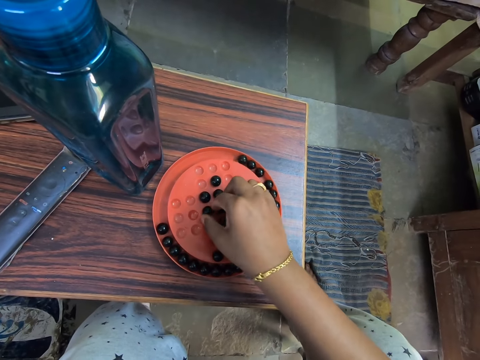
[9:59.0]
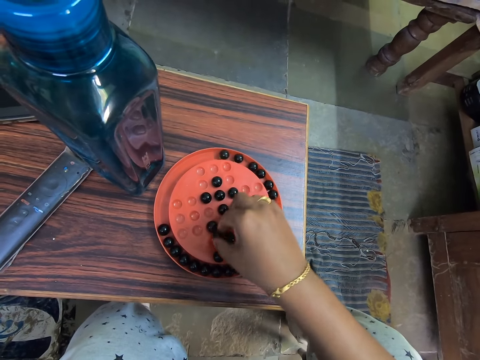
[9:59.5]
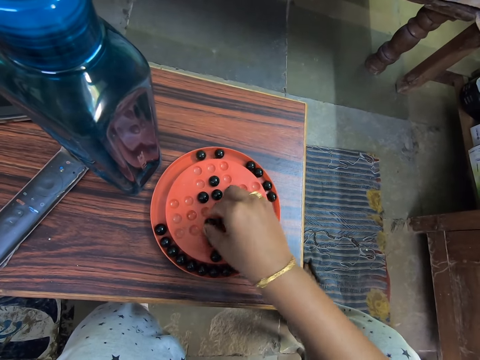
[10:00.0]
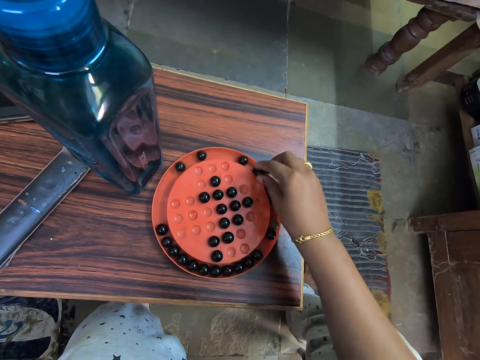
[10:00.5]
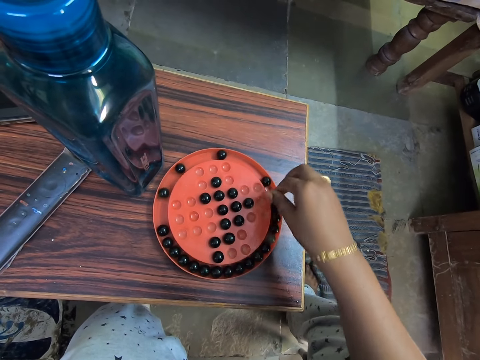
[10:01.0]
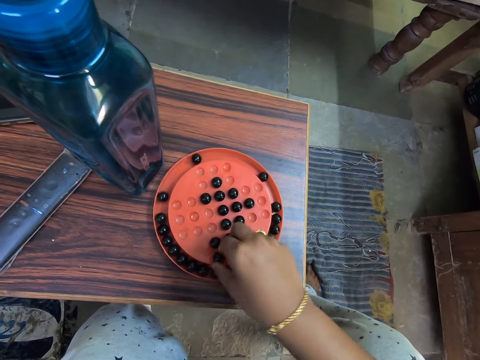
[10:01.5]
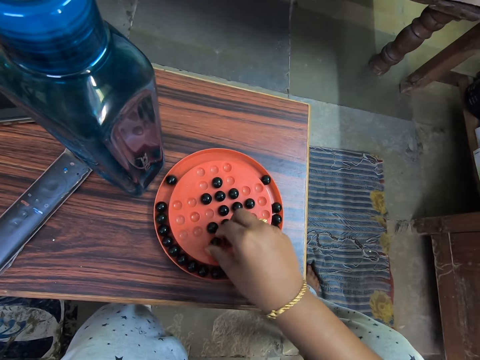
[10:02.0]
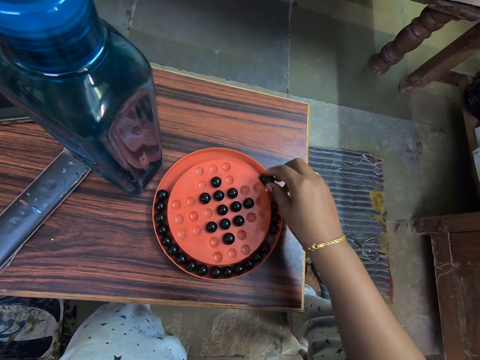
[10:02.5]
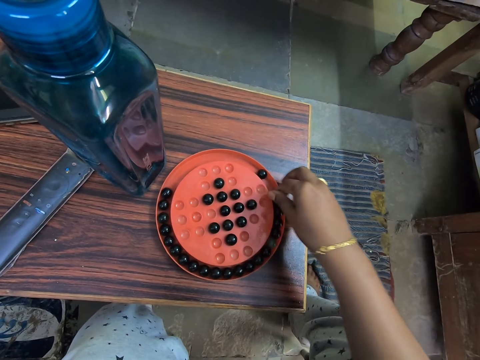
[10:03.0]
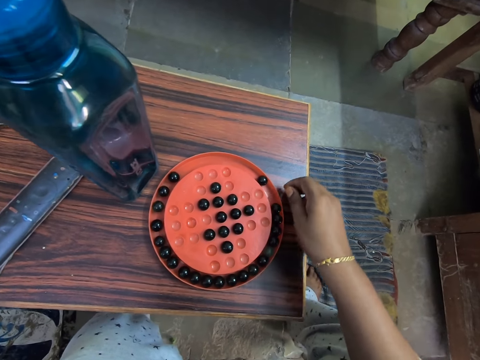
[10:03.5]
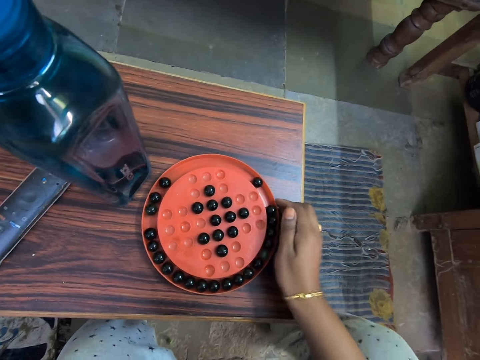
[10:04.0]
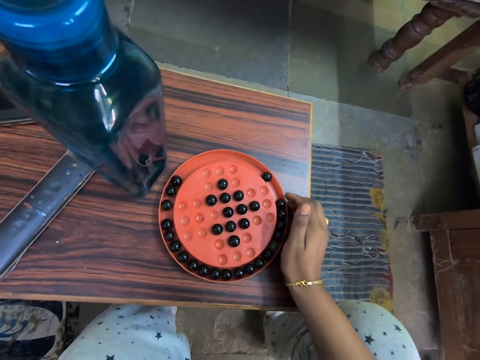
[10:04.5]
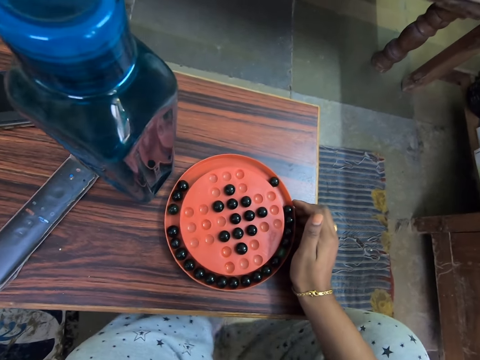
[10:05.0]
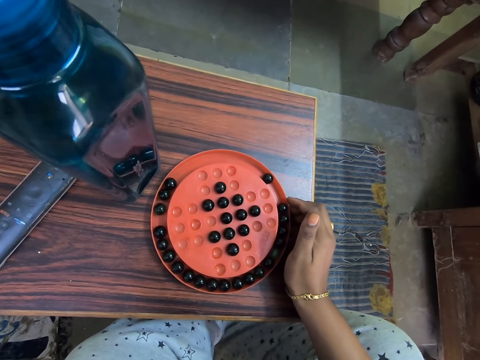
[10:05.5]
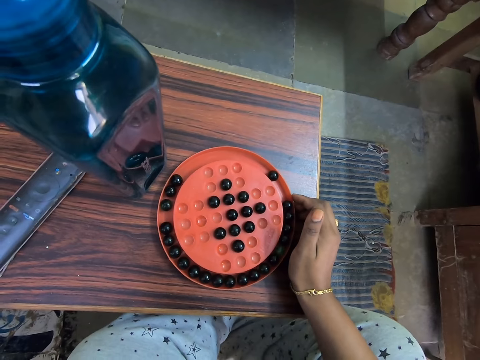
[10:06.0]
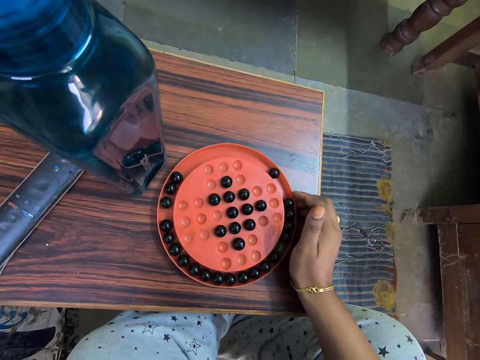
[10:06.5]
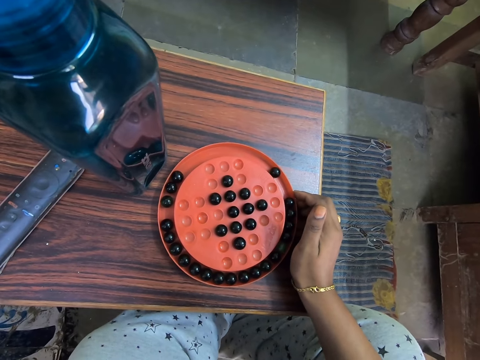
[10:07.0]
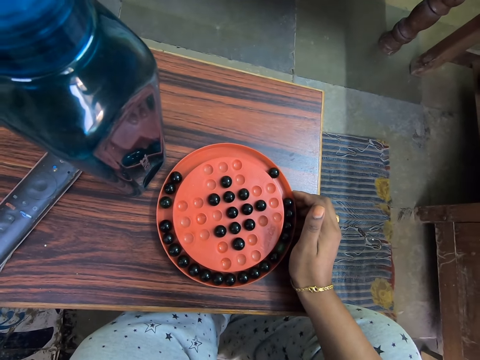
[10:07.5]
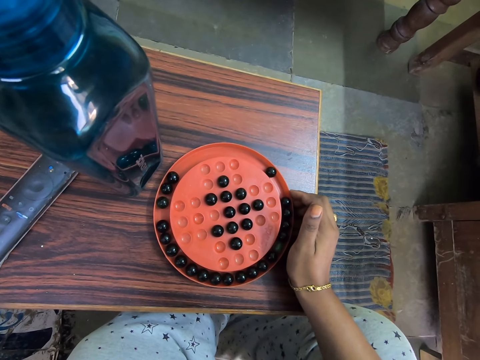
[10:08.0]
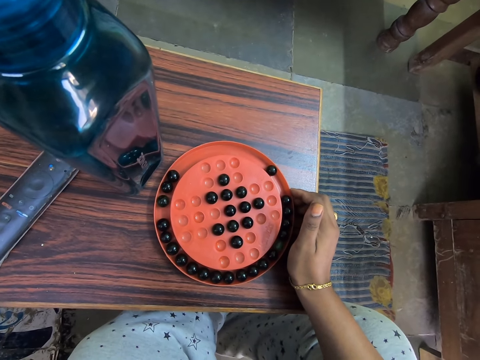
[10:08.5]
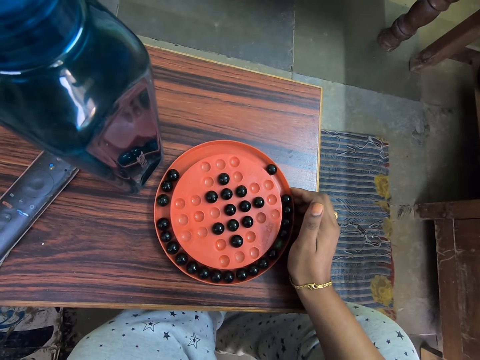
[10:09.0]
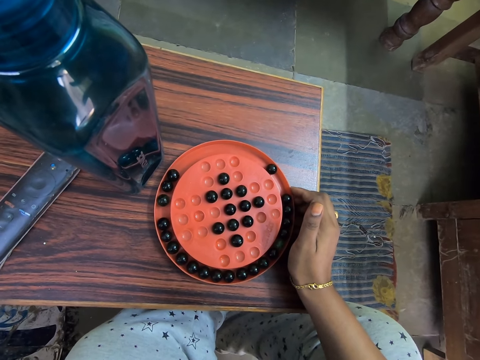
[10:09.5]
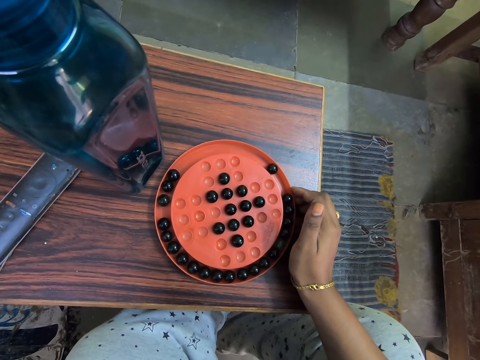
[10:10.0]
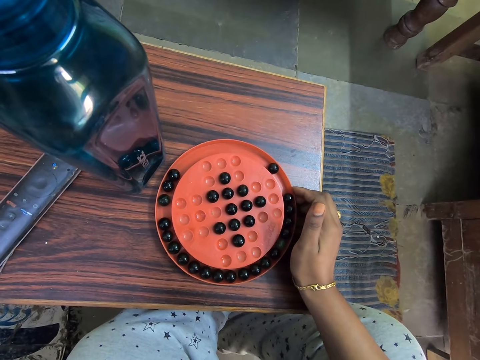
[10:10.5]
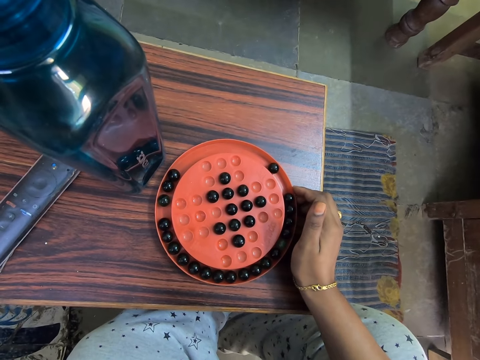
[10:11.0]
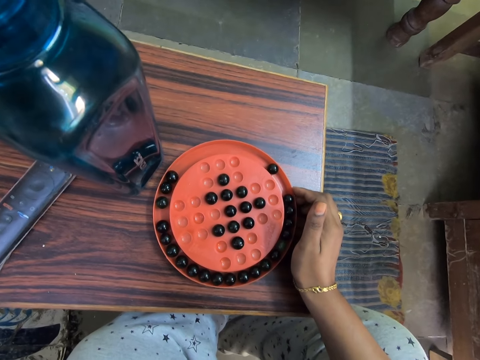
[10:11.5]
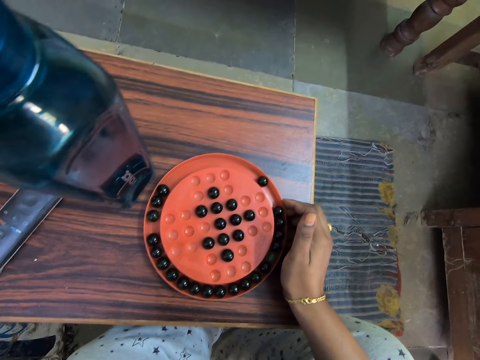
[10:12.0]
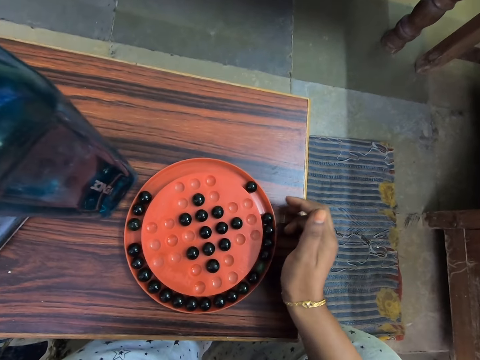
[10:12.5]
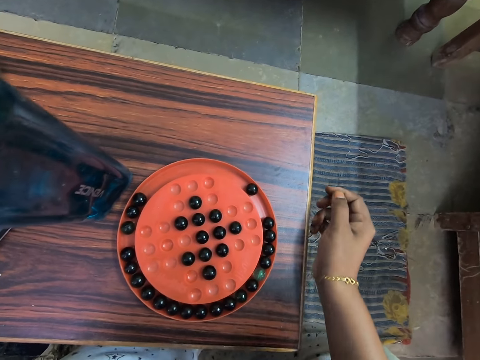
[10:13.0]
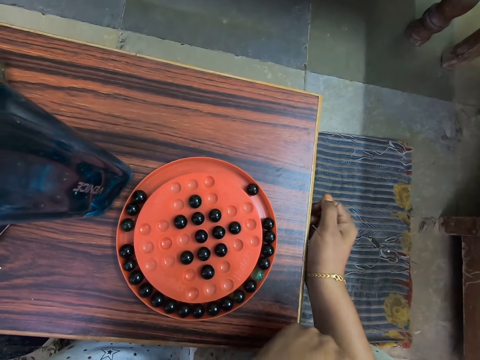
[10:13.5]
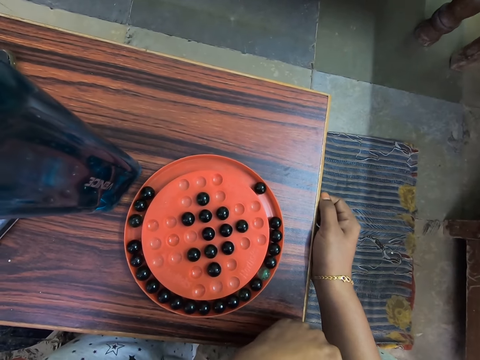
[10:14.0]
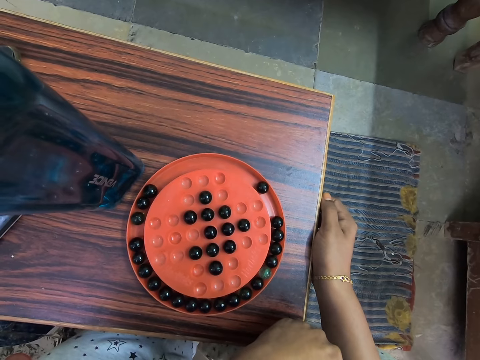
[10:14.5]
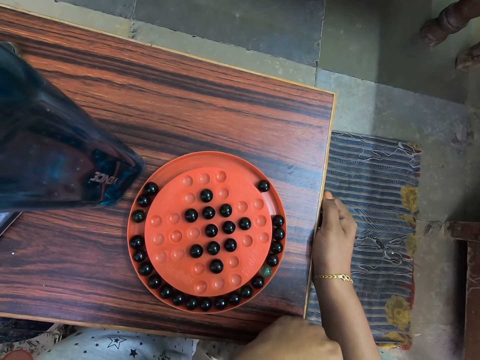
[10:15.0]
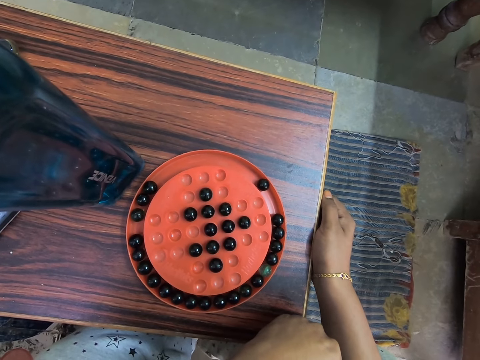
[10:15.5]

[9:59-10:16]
The camera wearer picks up the marble. They place the marble in the hole. They pick up the marble. They place the marble in the tray. They pick up the marble. They place the marble in the hole. They pick up the marble. They place the marble in the tray. They place the hand on the table and cross the legs. They stare at the marbles tray.

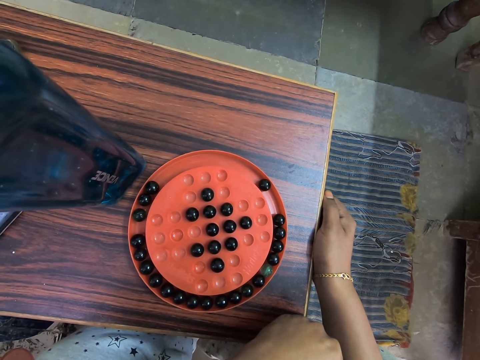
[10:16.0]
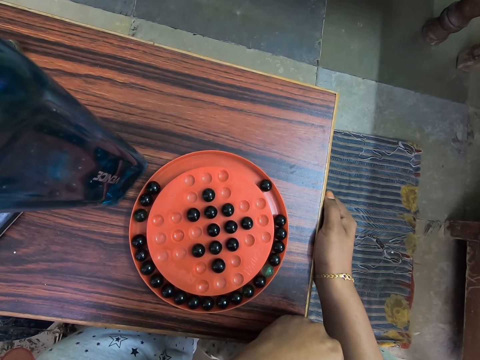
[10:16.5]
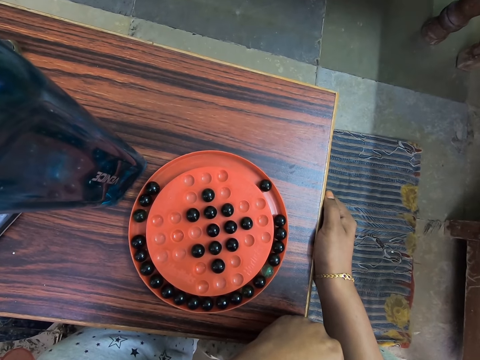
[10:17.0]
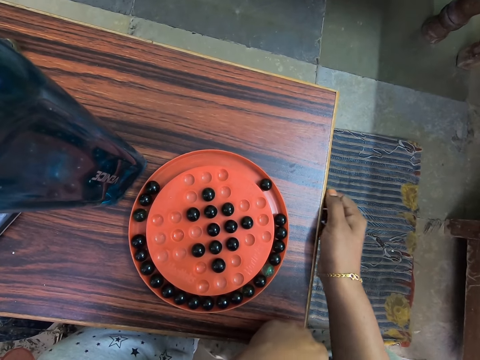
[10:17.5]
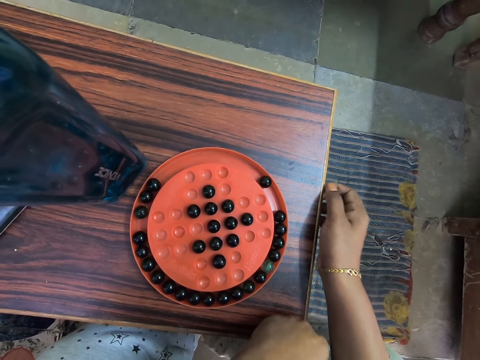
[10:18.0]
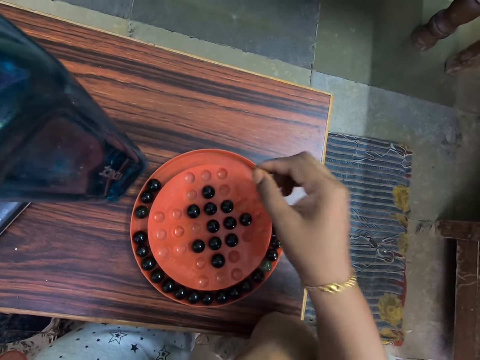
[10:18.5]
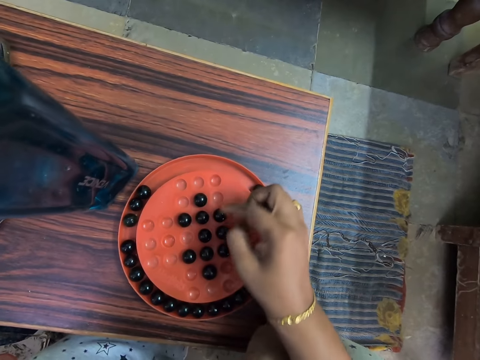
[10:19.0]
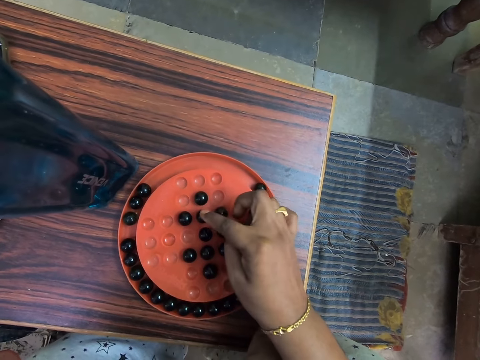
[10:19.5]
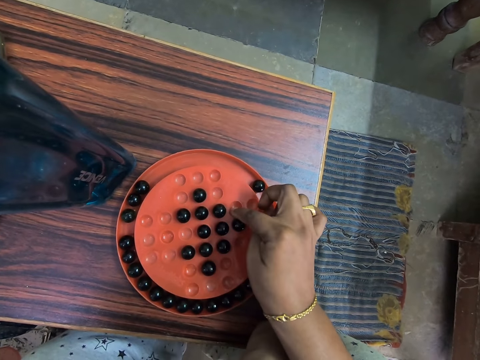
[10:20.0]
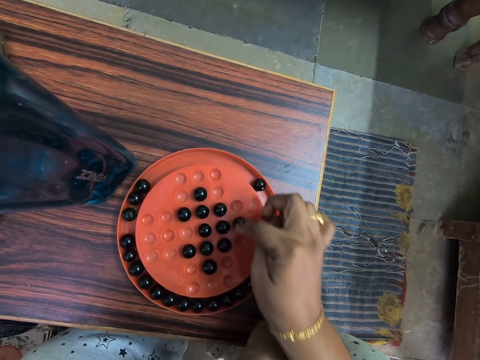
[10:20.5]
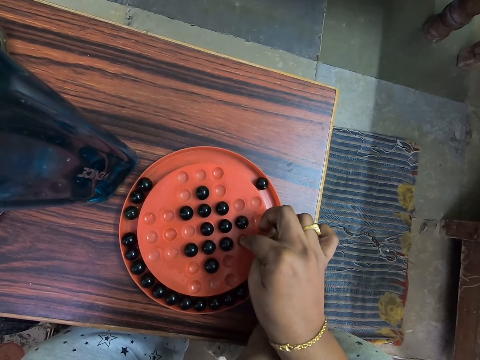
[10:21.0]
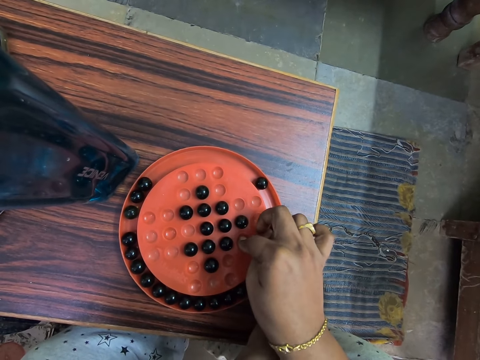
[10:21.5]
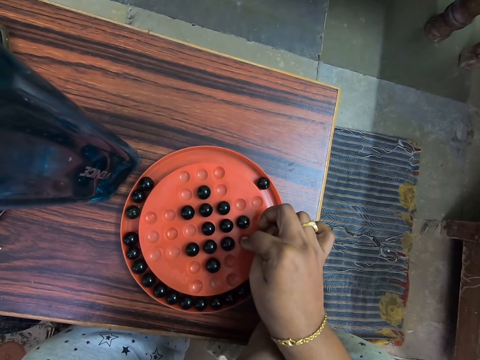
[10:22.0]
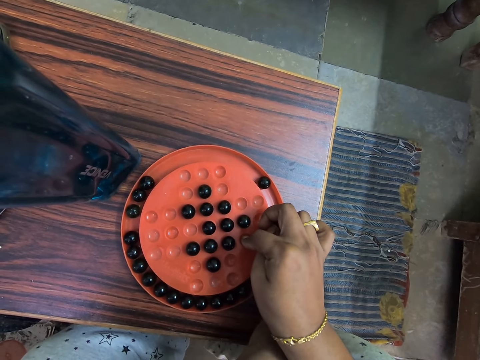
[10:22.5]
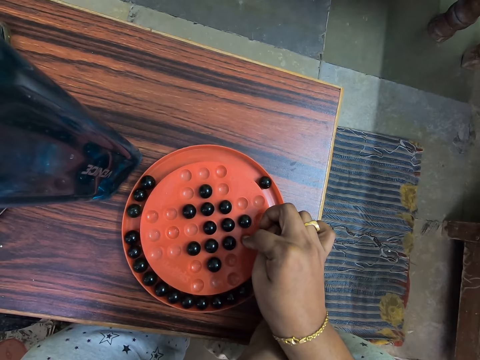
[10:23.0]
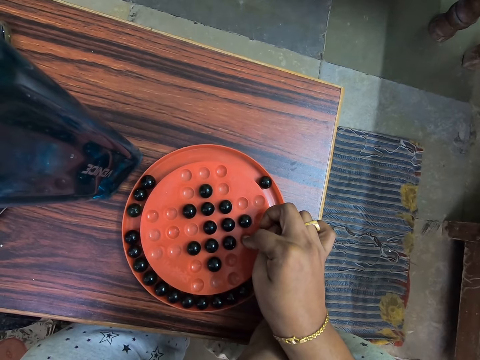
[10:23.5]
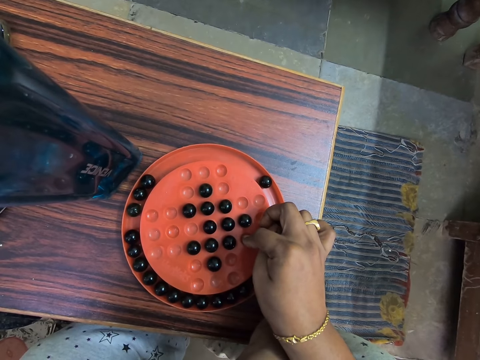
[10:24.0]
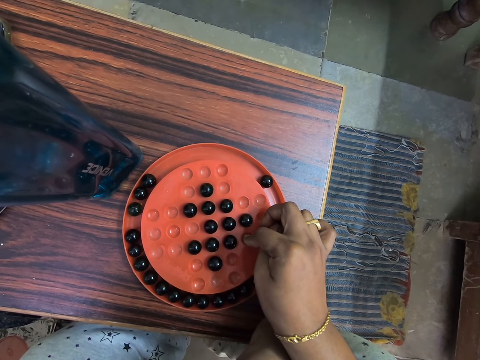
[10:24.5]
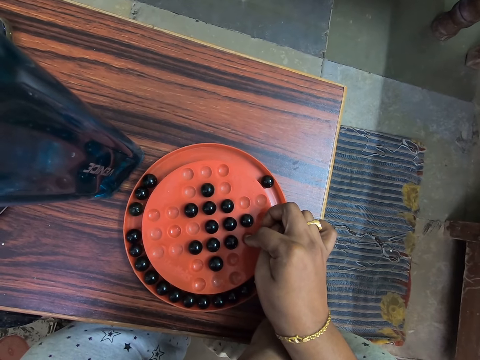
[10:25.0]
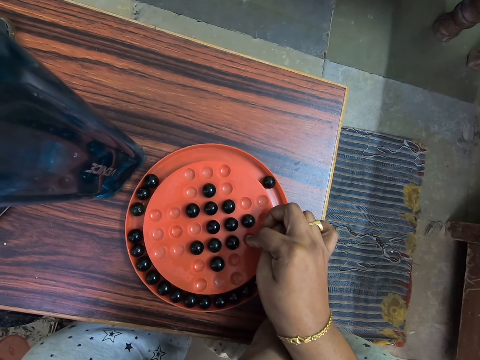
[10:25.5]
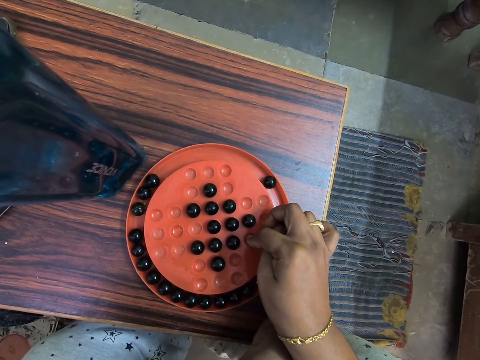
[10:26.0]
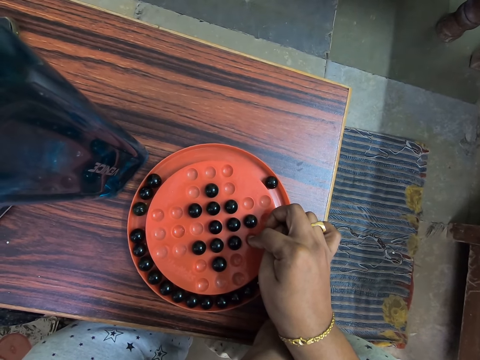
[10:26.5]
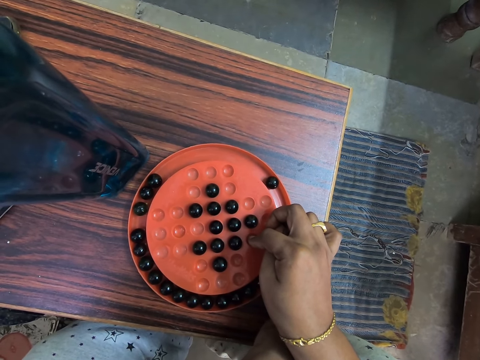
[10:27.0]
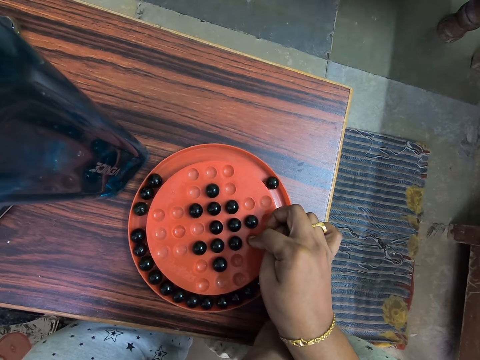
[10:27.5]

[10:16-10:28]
The camera wearer touches the marble and touches the game board. They point at the marbles tray.
